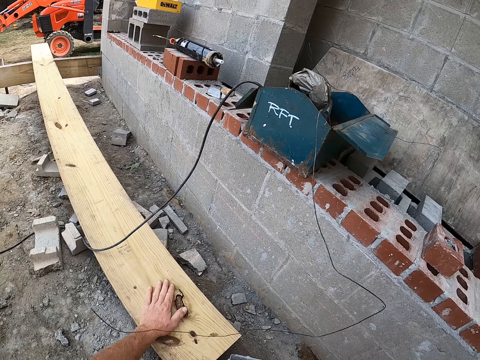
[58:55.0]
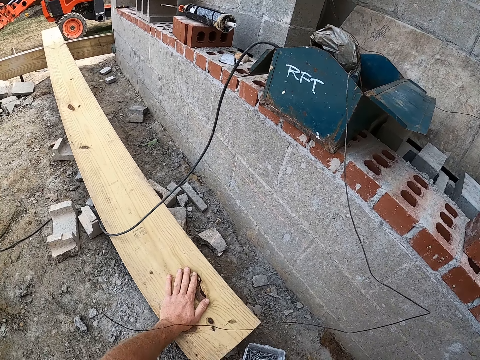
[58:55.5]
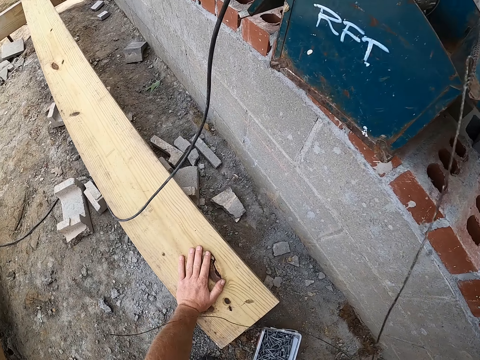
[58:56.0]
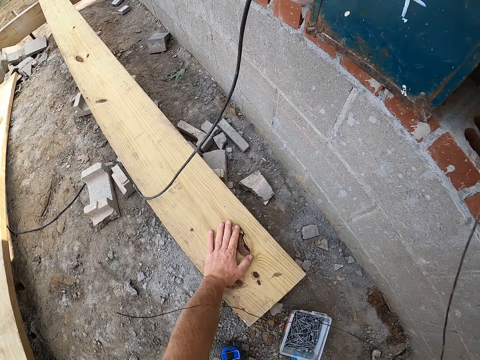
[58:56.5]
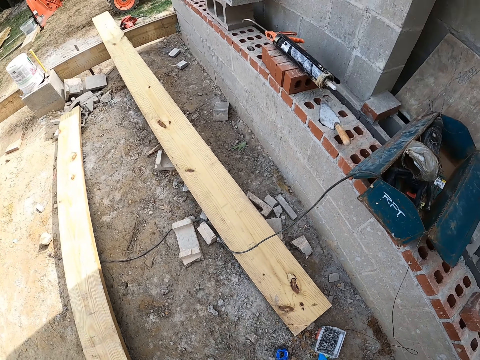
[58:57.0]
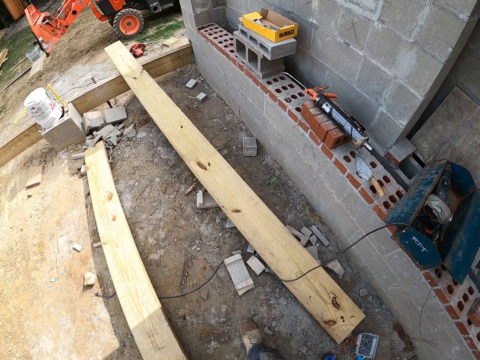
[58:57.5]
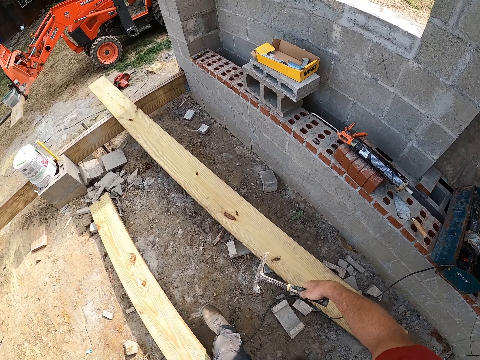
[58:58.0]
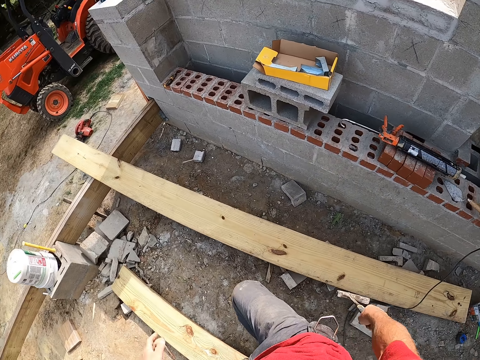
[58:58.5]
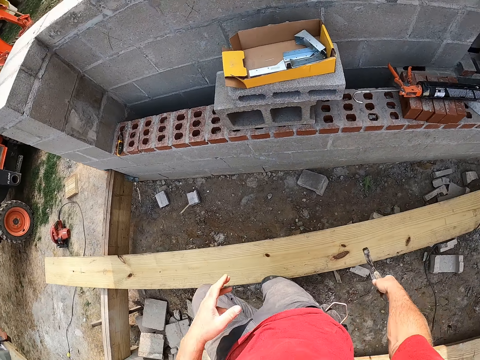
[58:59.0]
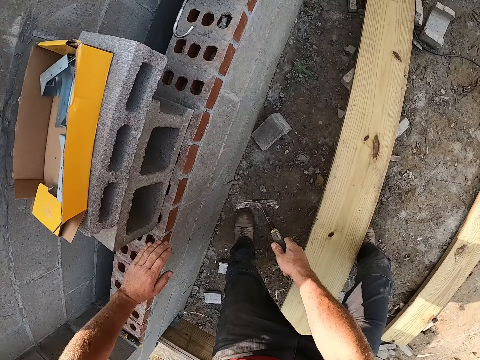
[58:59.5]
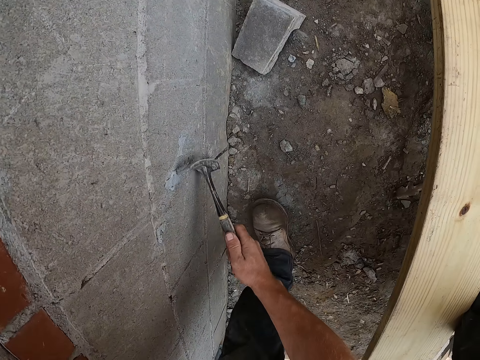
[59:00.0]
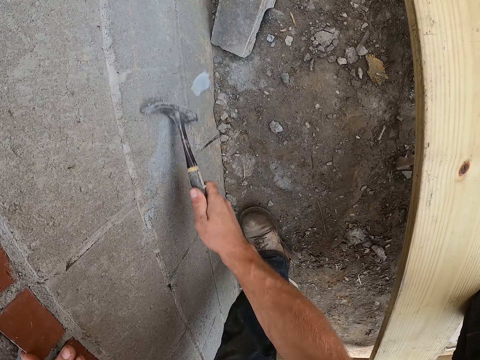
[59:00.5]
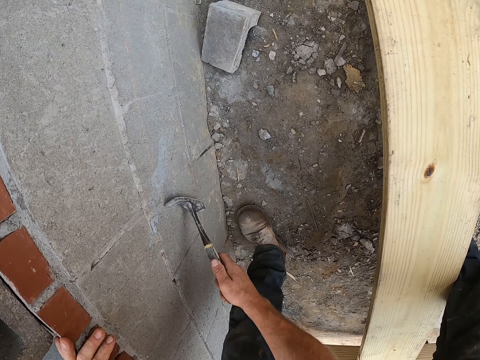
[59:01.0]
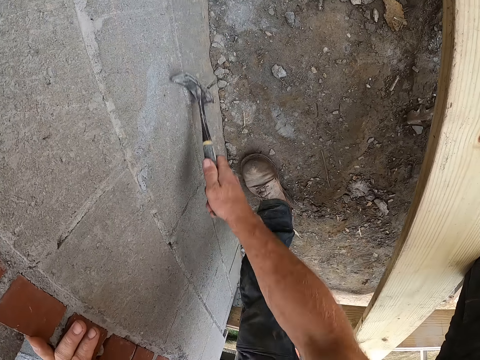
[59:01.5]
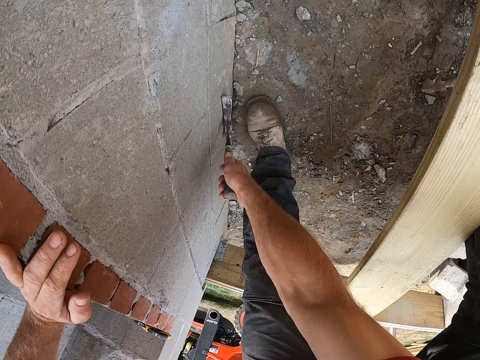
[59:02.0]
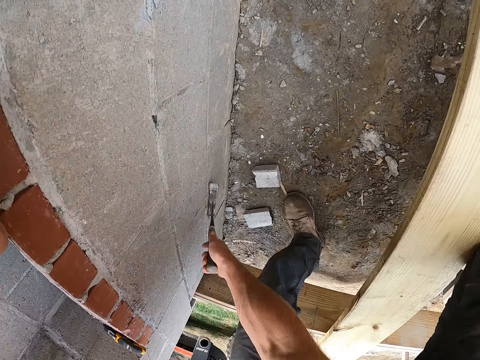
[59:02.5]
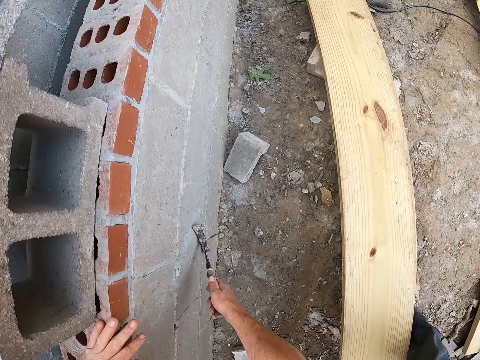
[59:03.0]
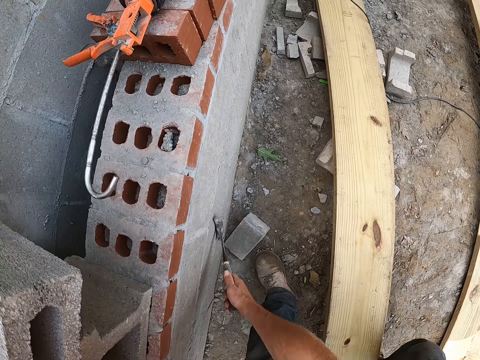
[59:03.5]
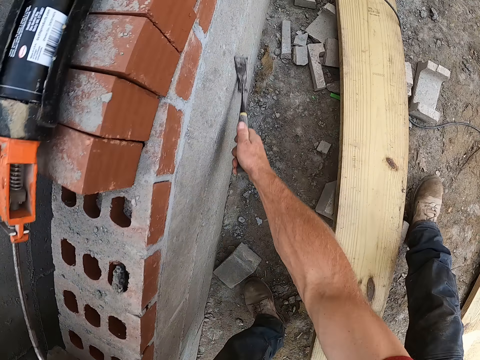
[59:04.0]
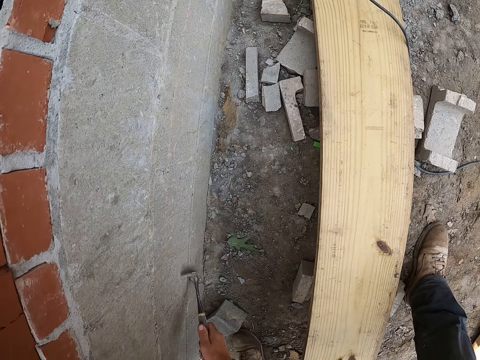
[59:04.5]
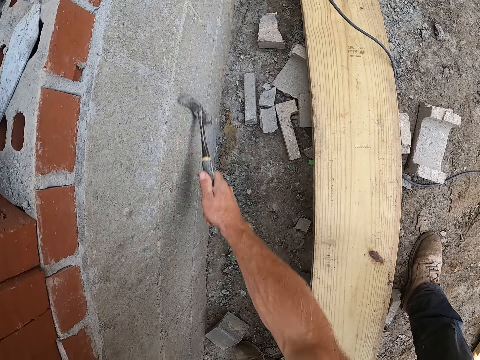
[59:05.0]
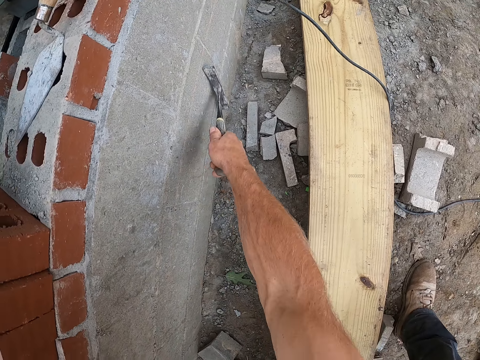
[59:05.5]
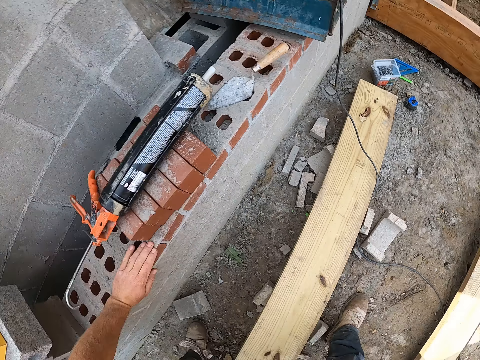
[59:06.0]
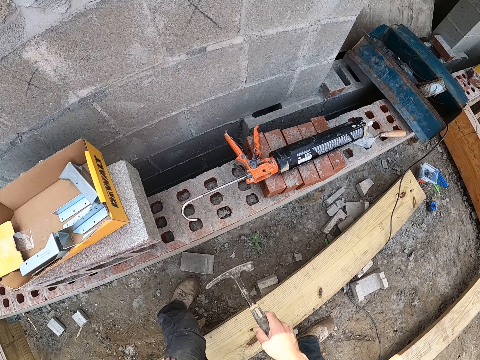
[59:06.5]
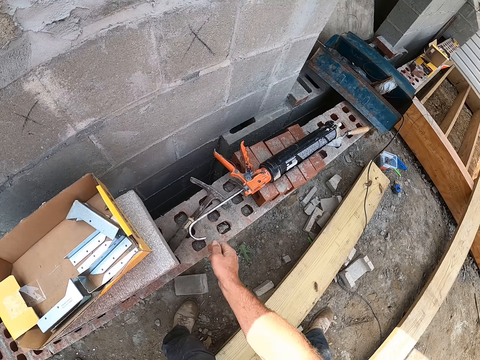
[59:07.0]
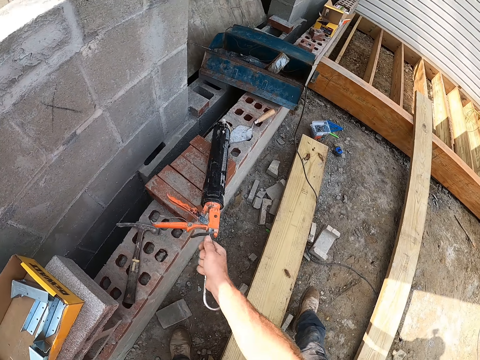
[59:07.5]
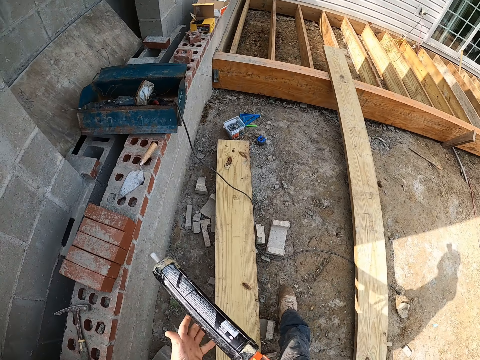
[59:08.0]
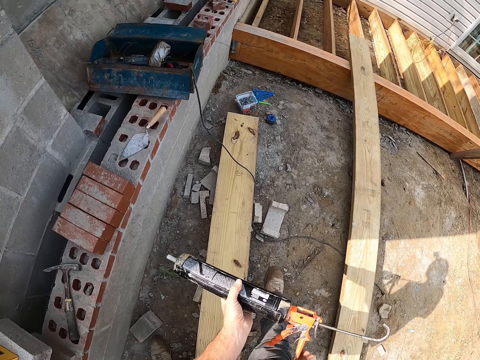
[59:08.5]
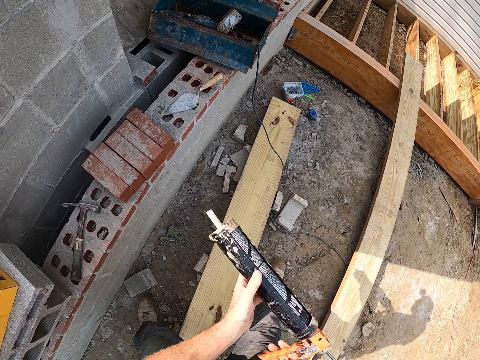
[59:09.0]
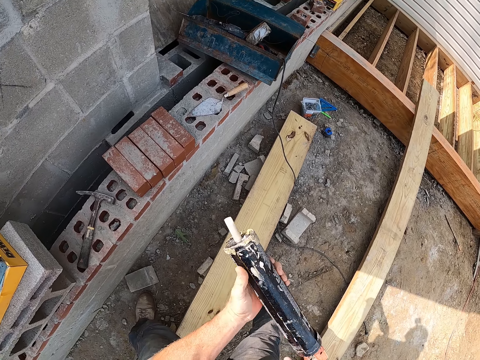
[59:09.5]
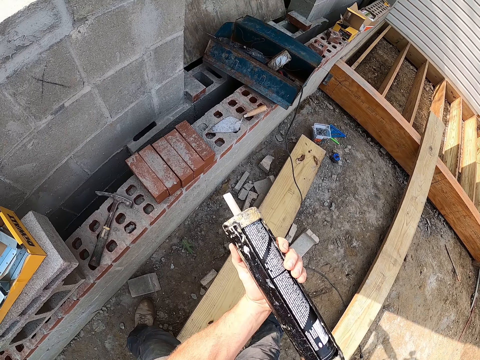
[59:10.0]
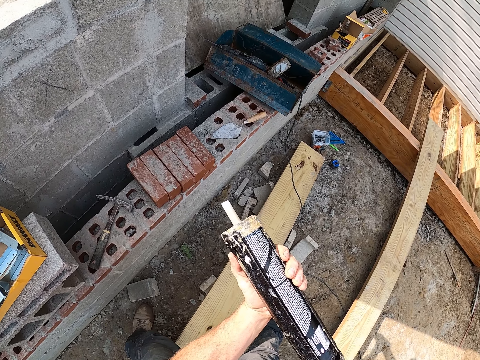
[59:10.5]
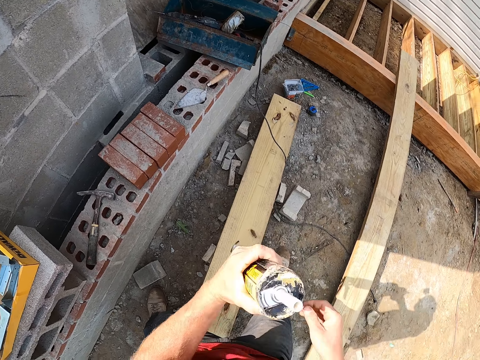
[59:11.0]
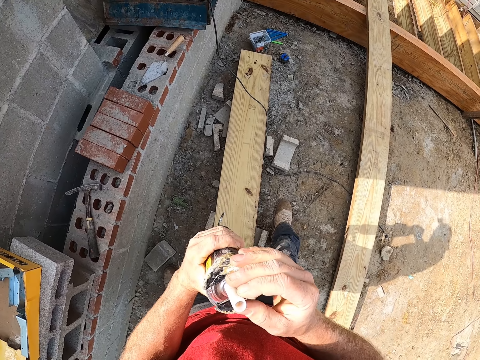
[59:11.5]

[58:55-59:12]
The camera wearer straightens up. He lifts his hand from the timber. He walks in the area carrying a hammer. He resumes smoothening the wall with the hammer. He places his hand on the wall. He straightens up. He drops the hammer on the wall. He picks up a construction adhesive or Loctite glue from the wall. He holds the Loctite glue.

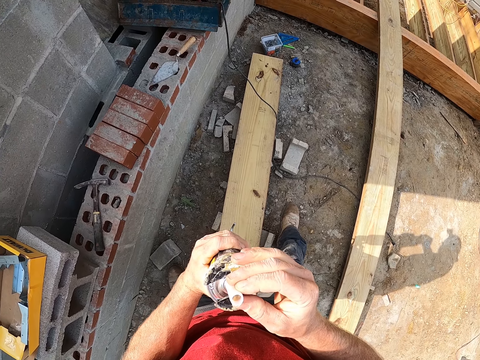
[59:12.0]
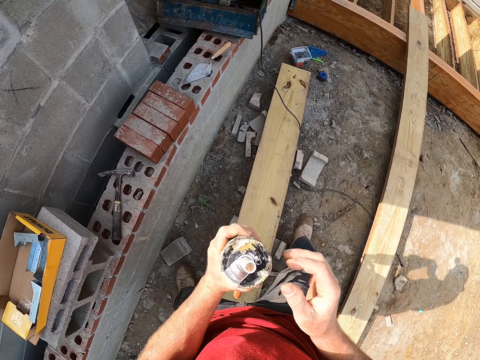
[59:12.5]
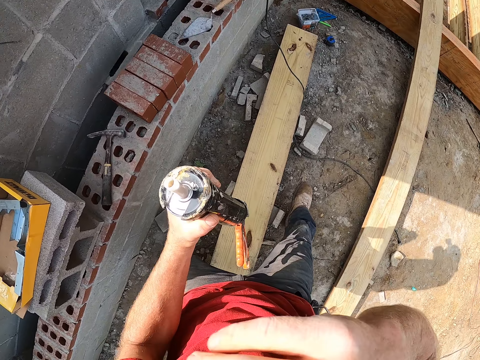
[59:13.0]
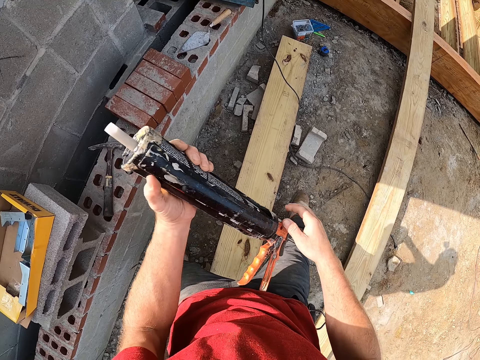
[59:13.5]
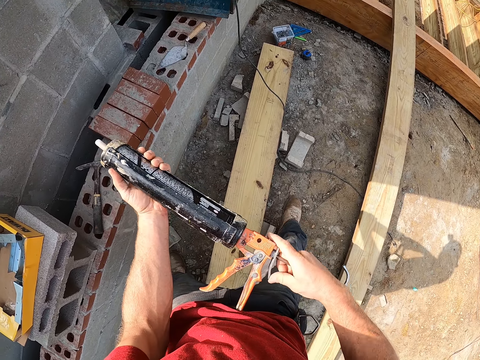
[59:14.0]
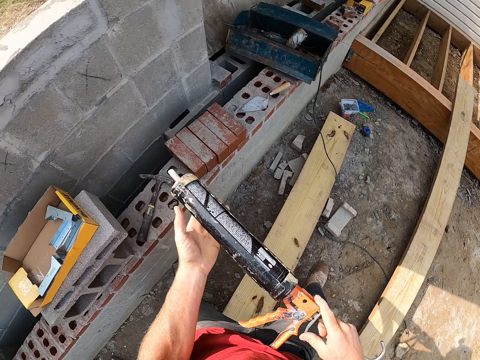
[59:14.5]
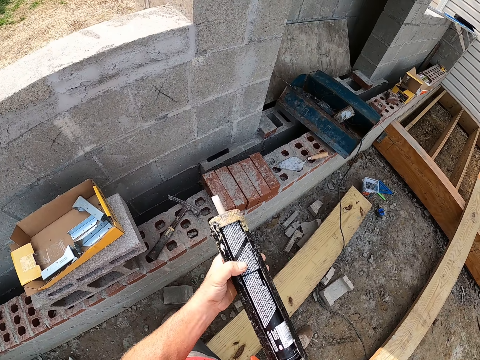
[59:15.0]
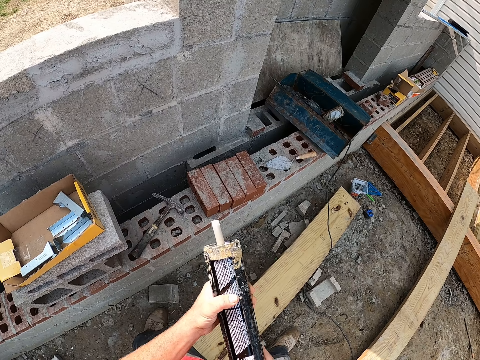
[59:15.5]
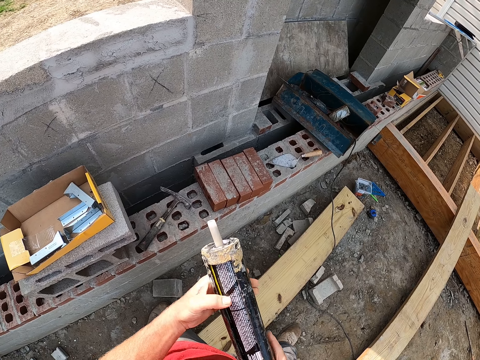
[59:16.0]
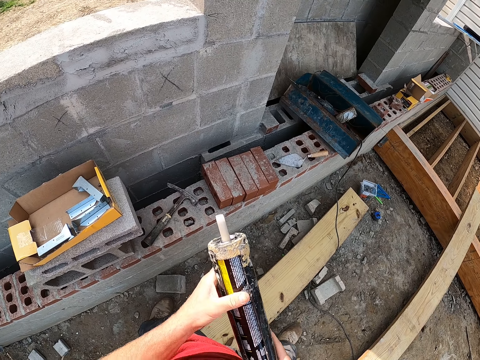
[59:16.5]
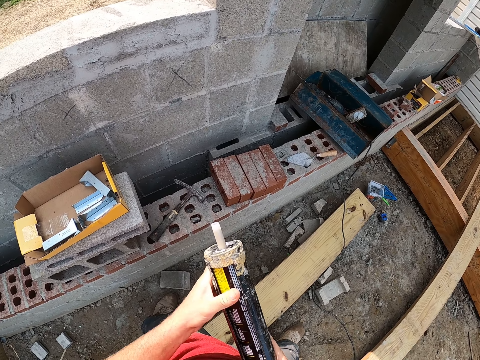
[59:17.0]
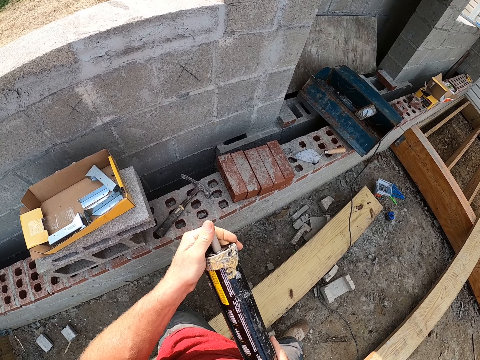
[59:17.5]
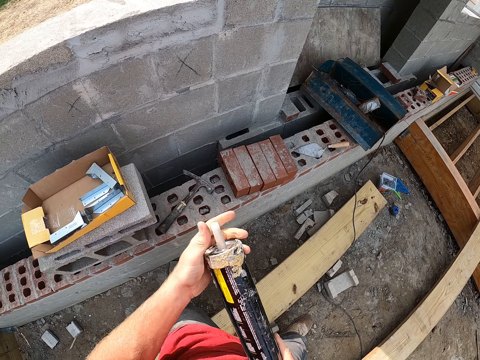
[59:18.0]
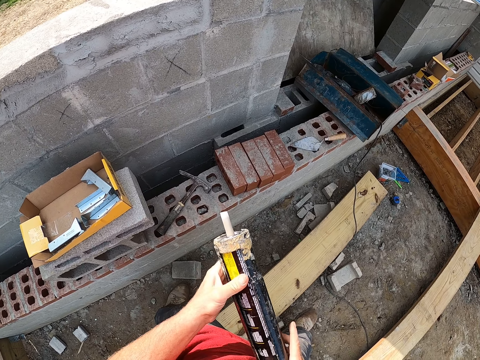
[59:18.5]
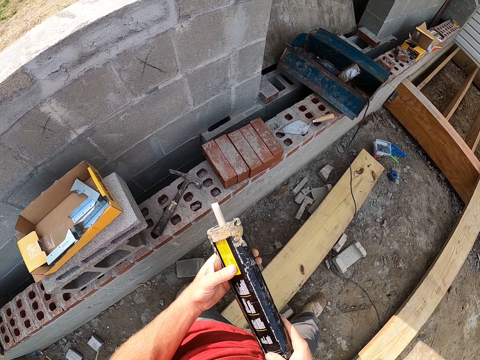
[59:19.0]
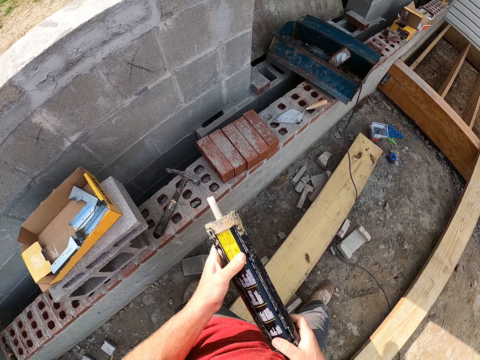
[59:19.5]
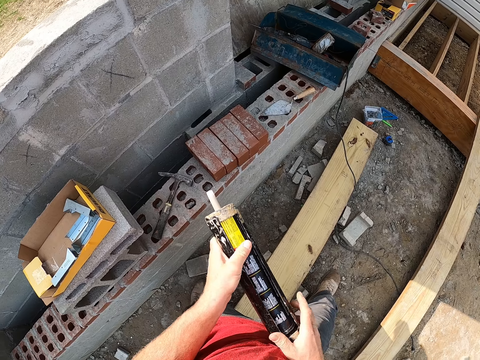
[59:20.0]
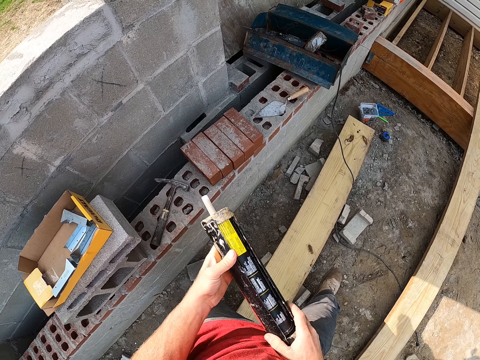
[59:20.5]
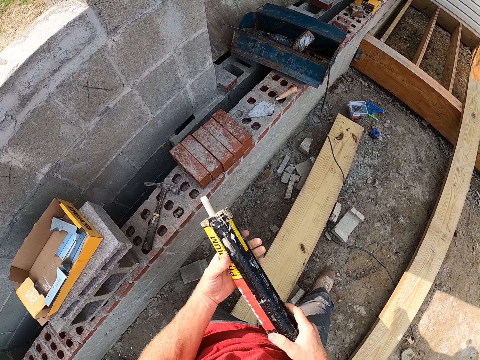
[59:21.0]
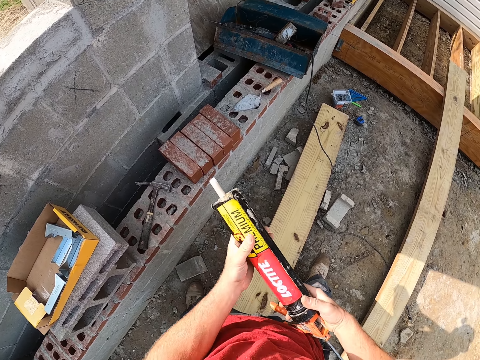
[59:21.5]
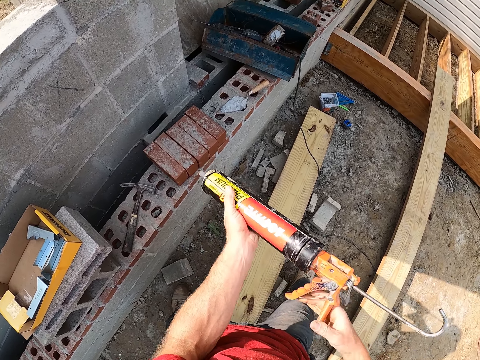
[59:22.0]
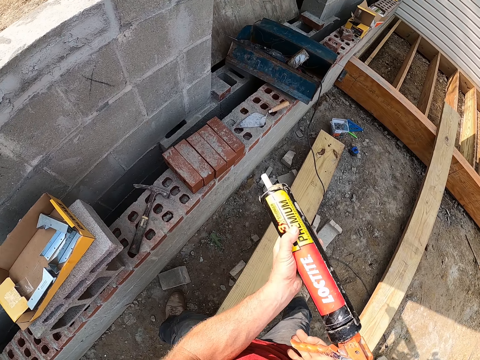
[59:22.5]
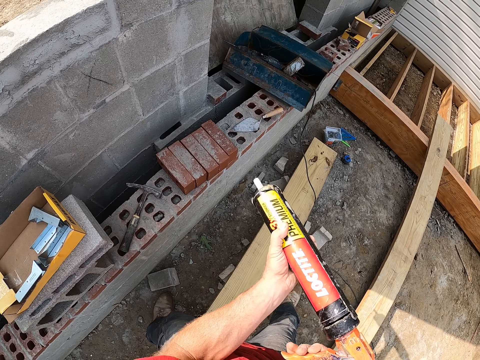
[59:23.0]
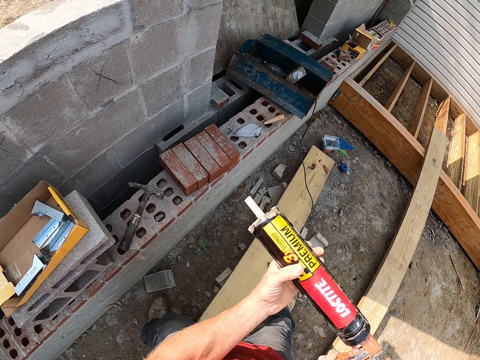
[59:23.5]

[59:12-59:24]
The camera wearer looks at the Loctite glue. He brushes his right hand against his nose. He lifts his hand. He holds the Loctite glue.
